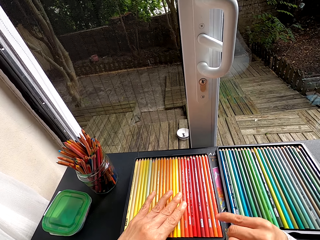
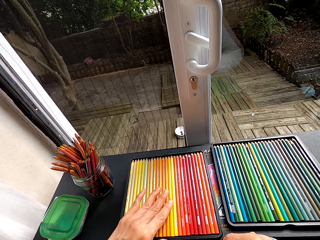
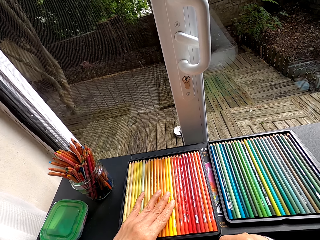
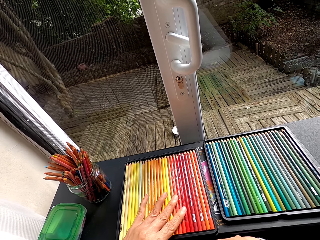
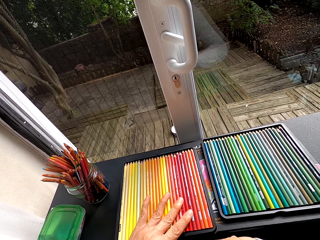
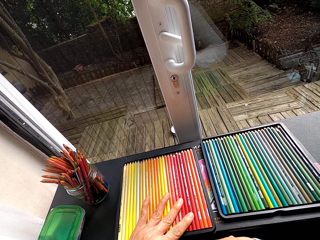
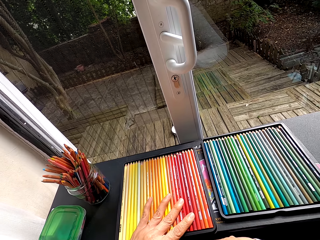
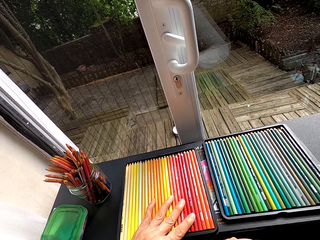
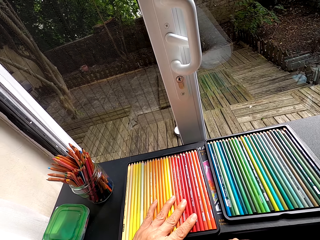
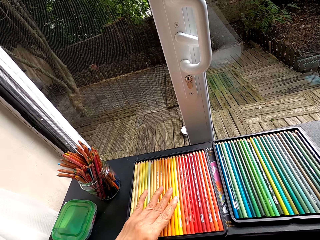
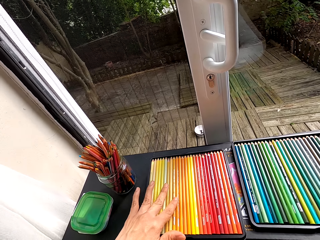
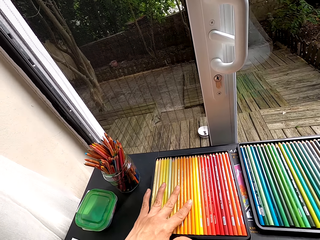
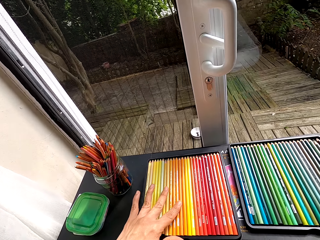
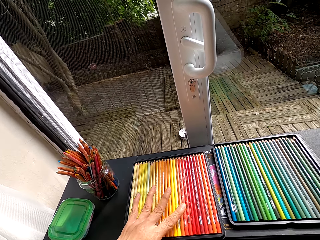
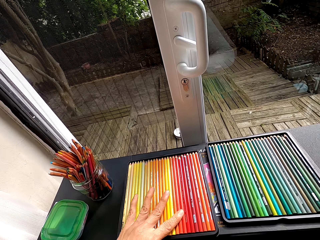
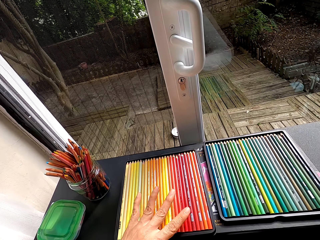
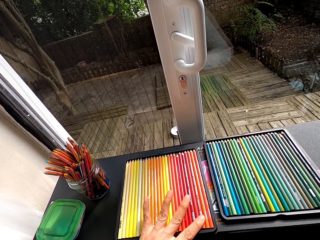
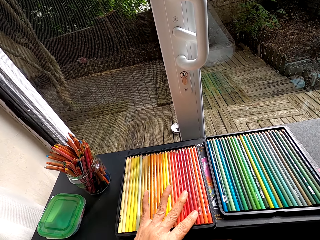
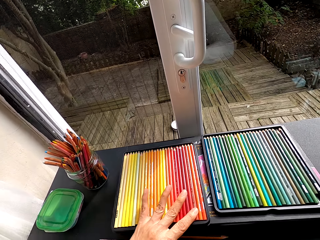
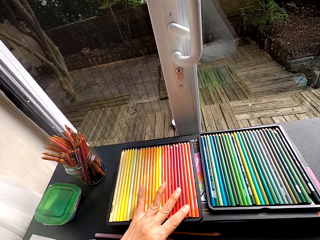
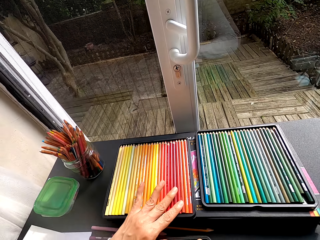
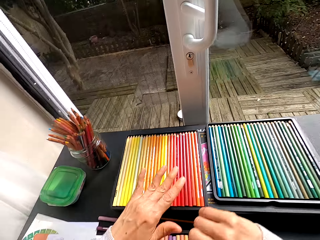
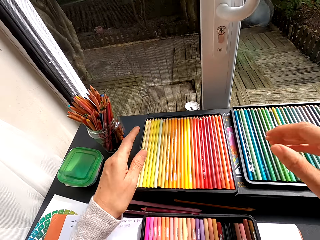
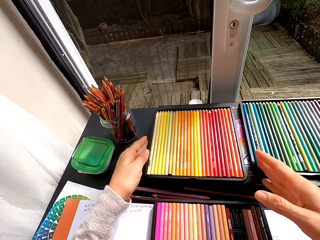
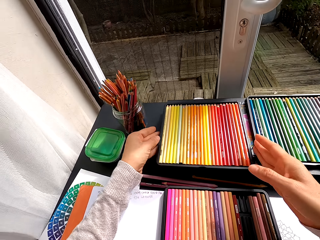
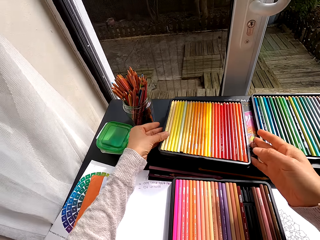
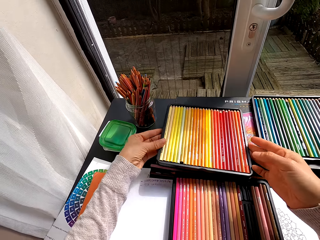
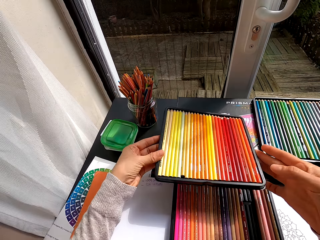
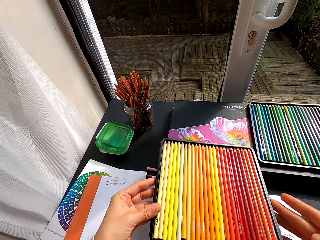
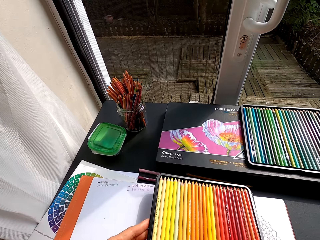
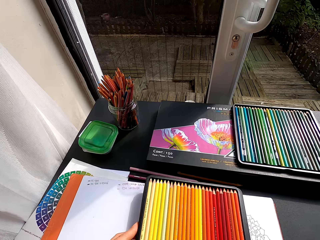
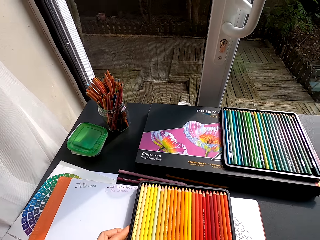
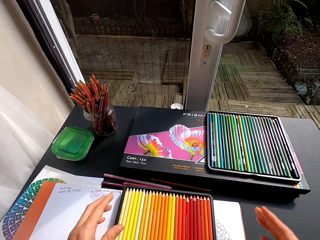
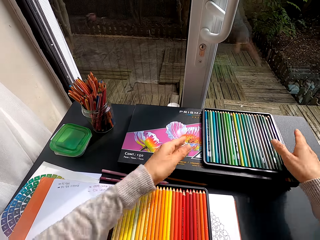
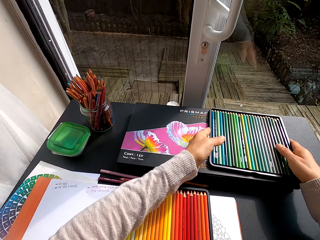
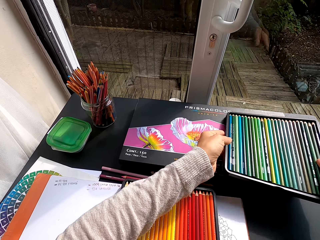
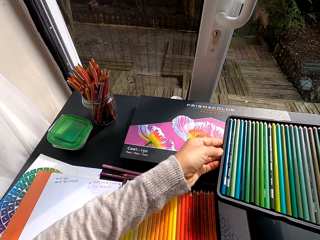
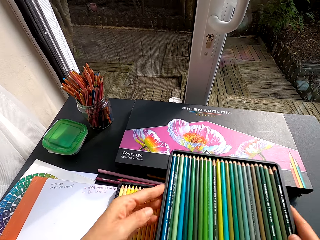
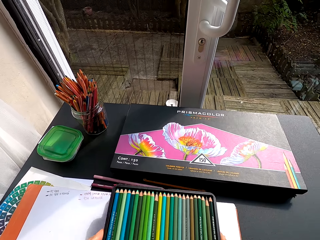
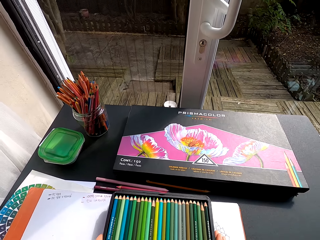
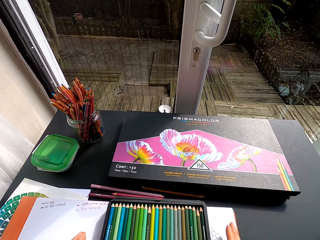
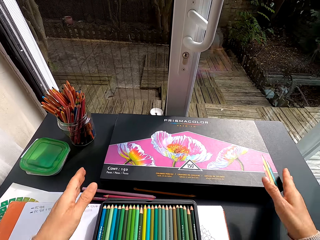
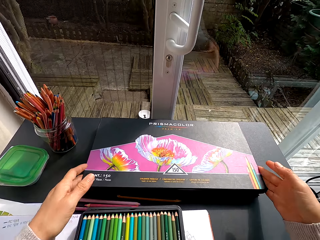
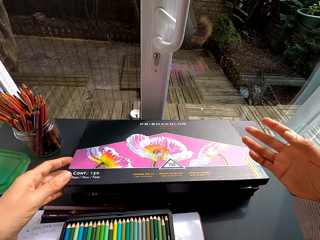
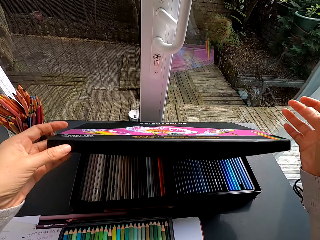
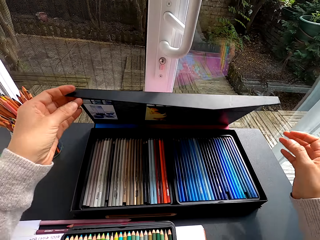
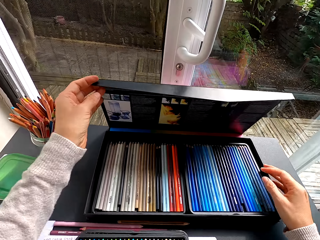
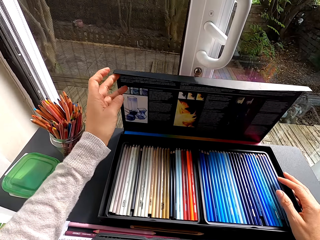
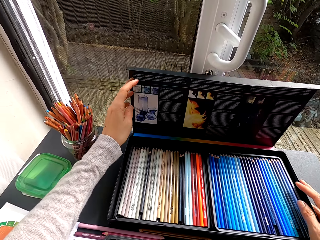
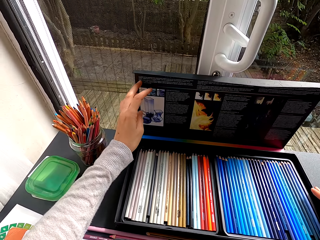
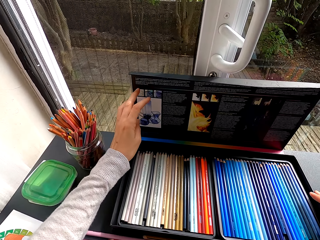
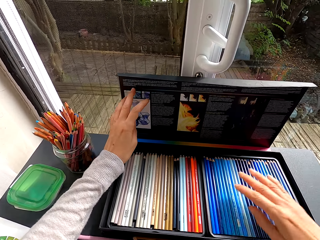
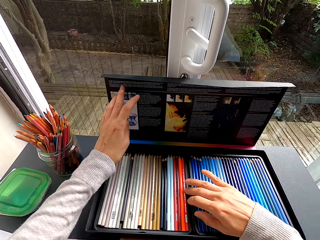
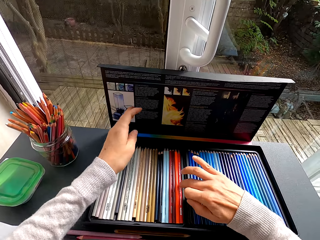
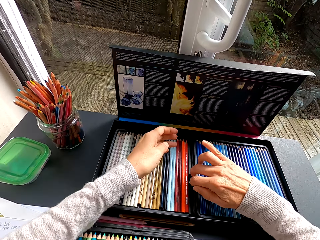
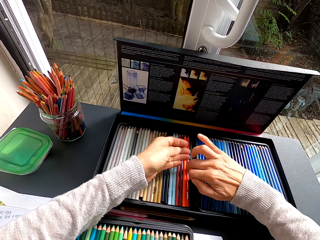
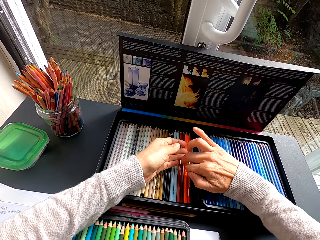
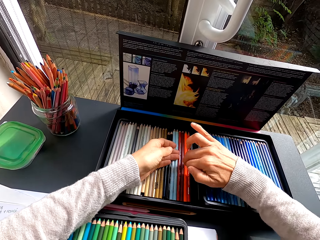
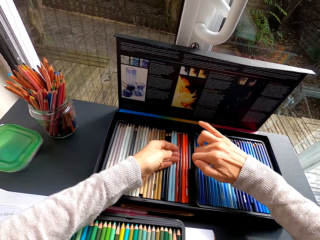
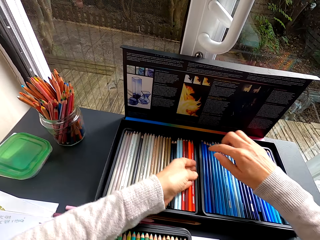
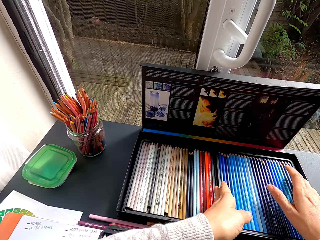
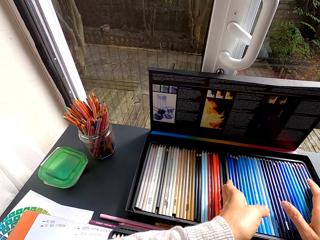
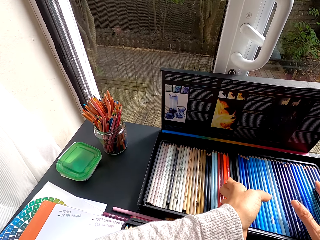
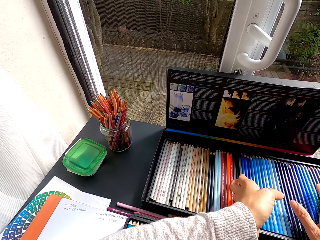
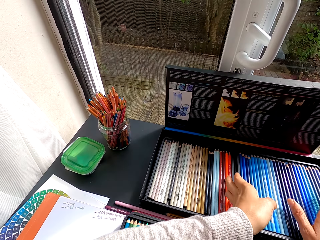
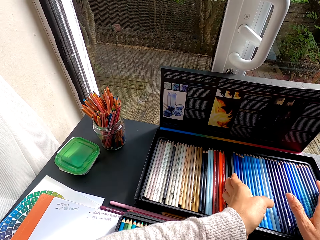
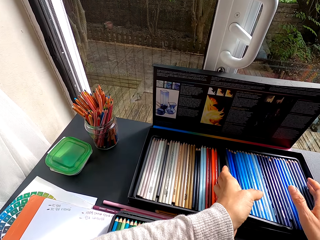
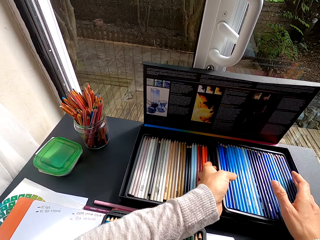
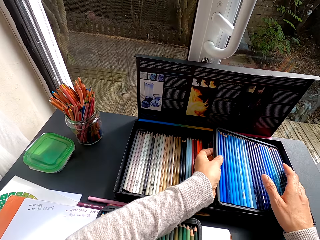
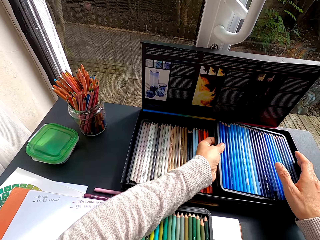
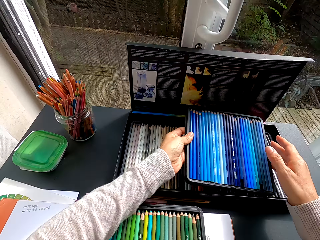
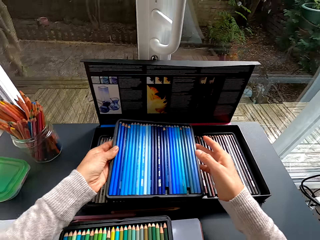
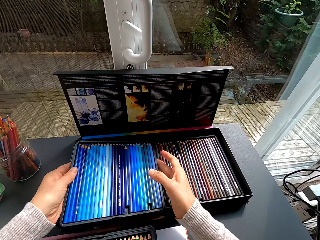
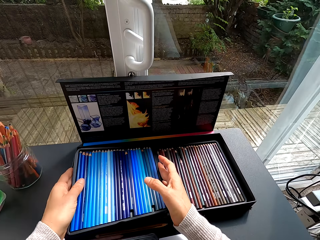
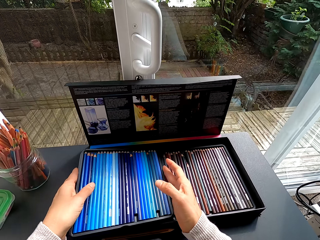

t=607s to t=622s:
The camera wearer picks up the crayon tray. They pick up the pencil crayons on the table. They drop the crayon tray. They place the pencil crayons on the table. They pick up the crayon tray. They pick up the pencil crayons on the table. They drop the crayon tray. They place the pencil crayons on the table. They open the crayon box or container. They select the crayons in the crayon tray. They inspect the container. They sort the crayon trays in the box.

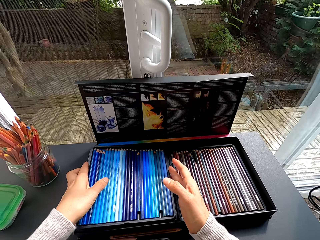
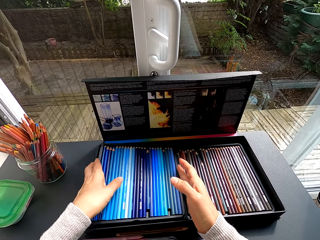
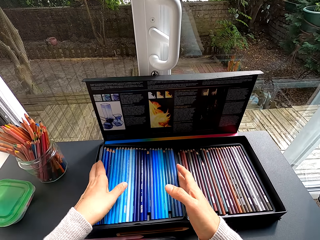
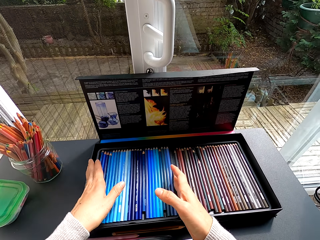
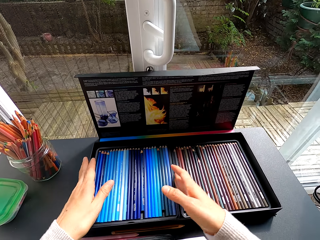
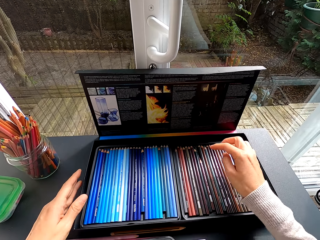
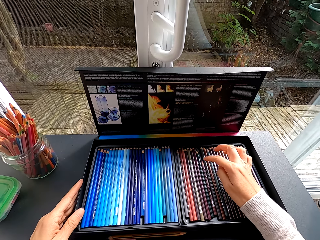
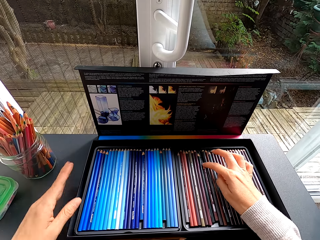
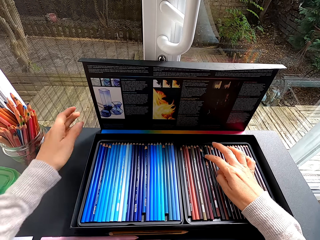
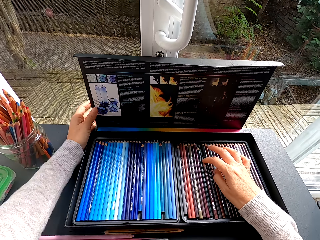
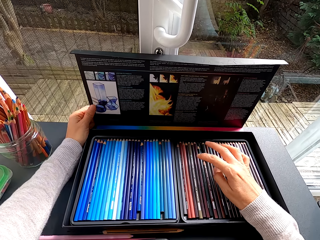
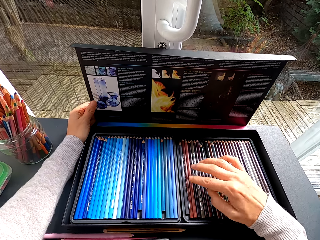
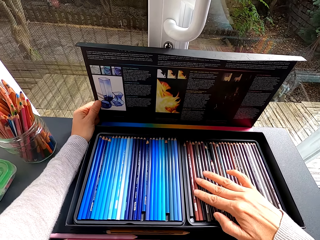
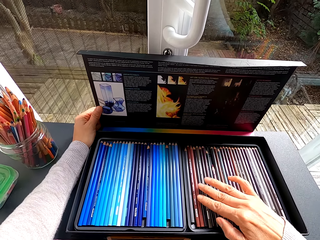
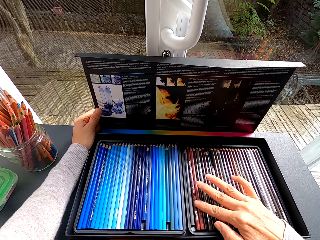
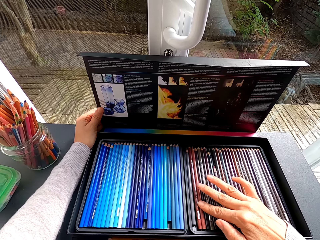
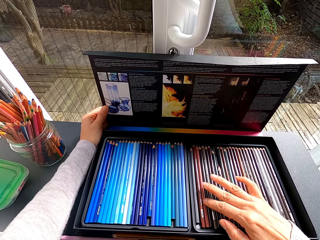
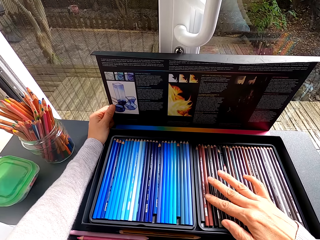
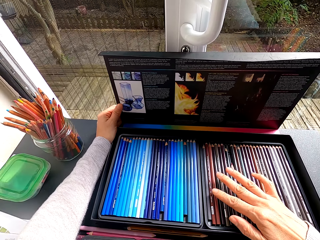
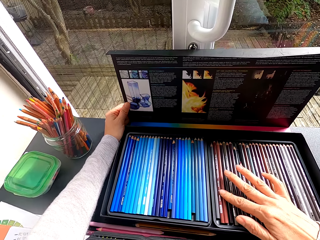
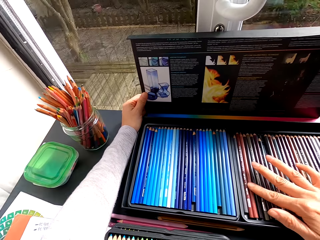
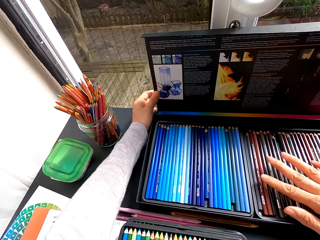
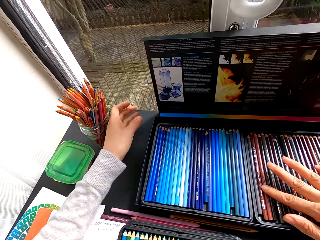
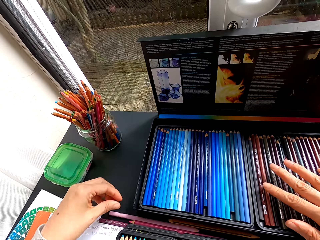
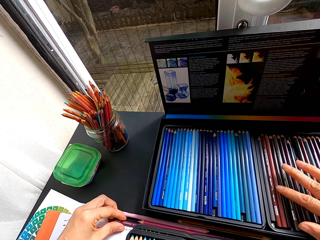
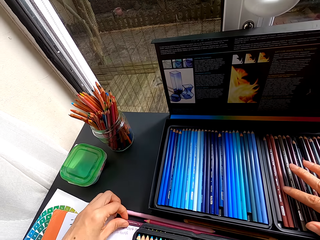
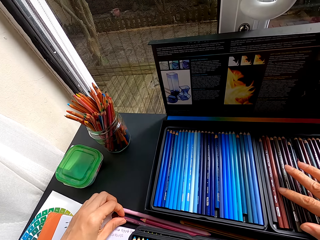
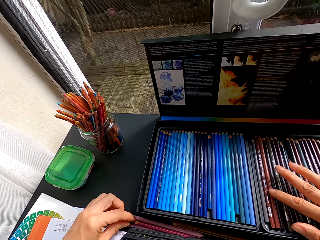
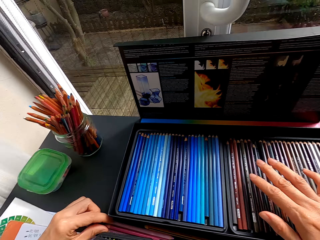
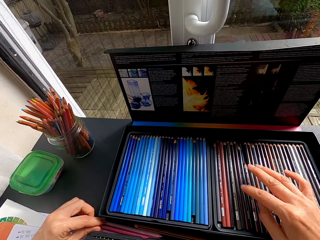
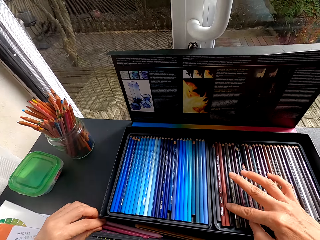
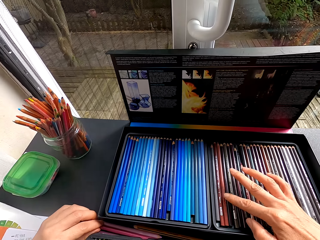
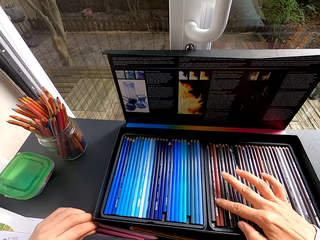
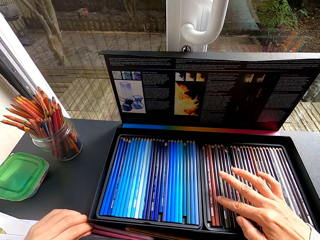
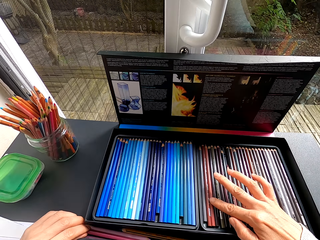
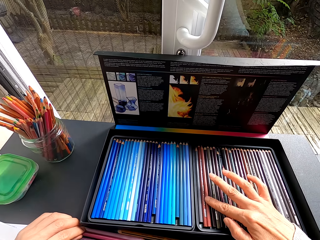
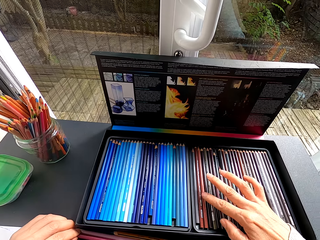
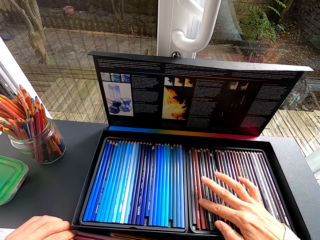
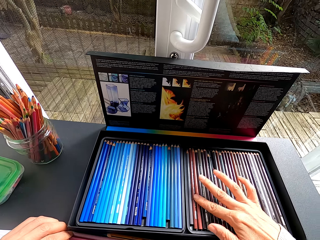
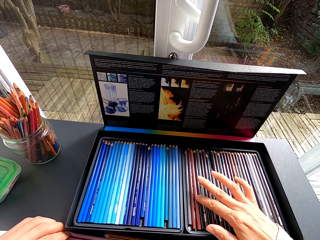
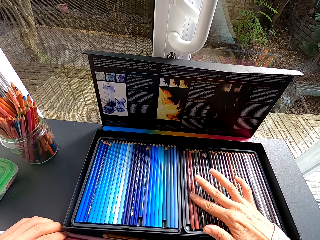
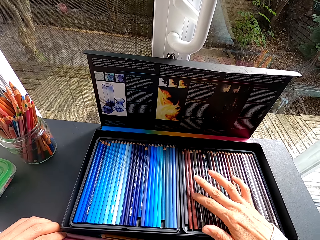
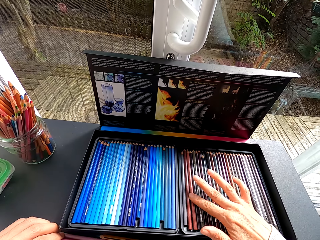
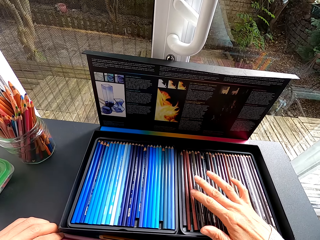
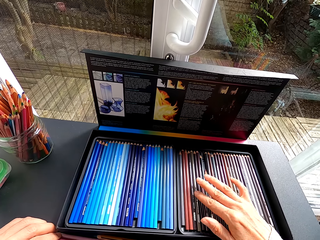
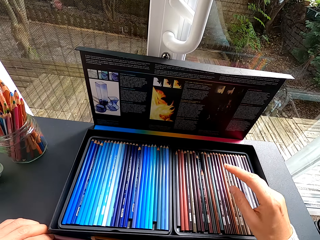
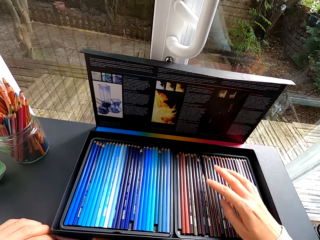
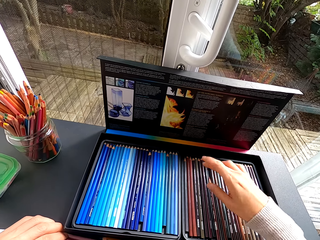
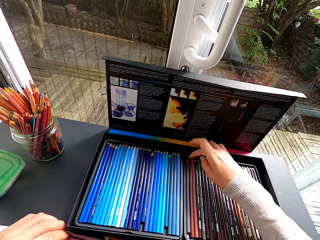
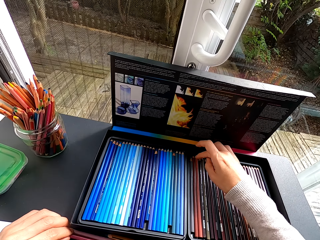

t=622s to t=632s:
The camera wearer selects the crayons in the crayon tray.
